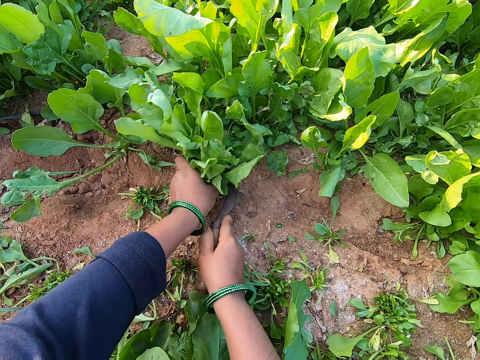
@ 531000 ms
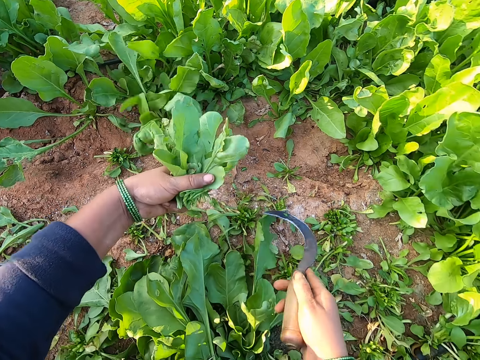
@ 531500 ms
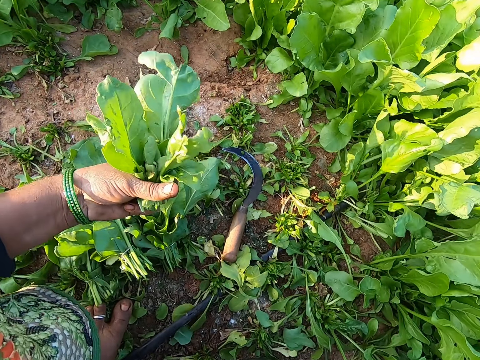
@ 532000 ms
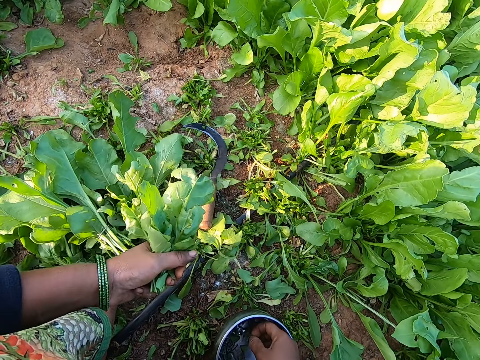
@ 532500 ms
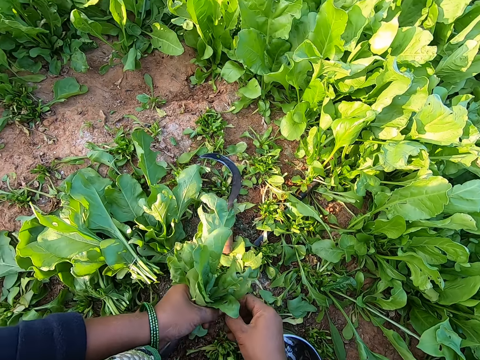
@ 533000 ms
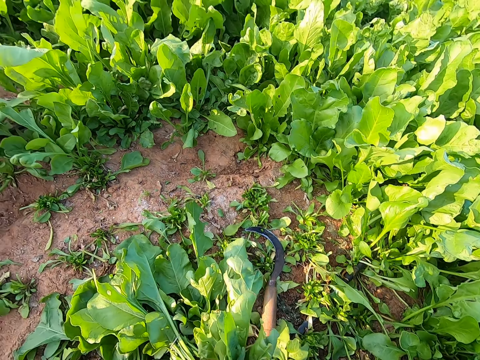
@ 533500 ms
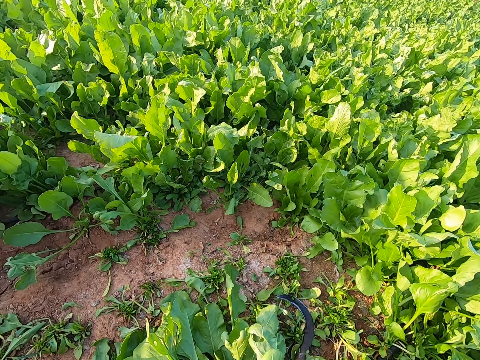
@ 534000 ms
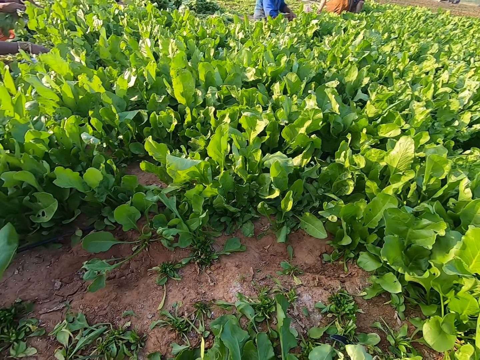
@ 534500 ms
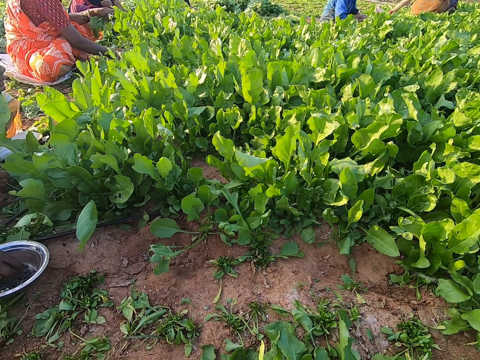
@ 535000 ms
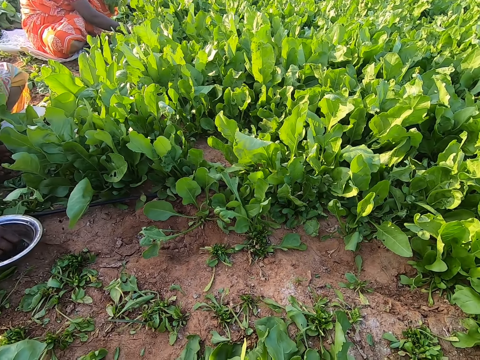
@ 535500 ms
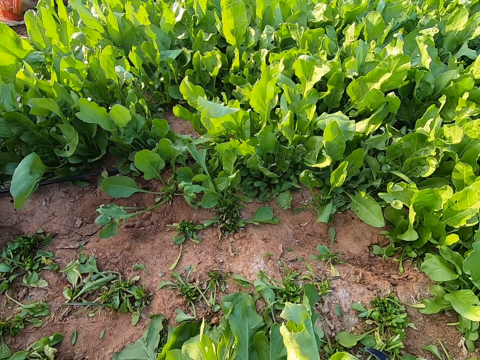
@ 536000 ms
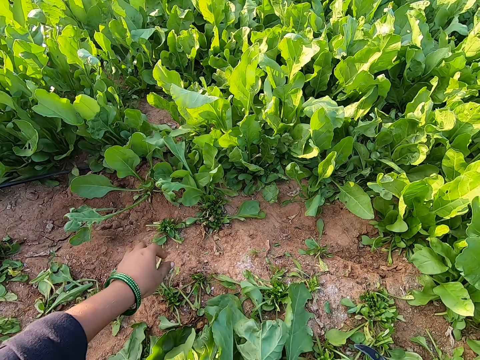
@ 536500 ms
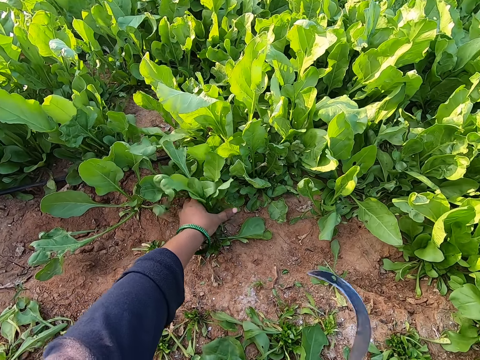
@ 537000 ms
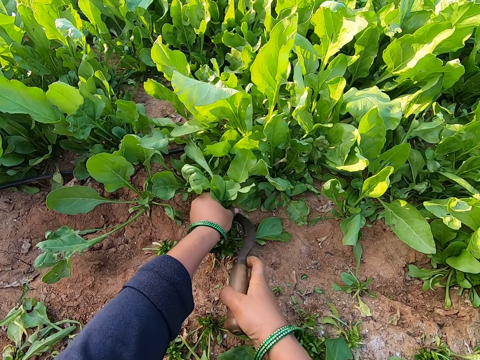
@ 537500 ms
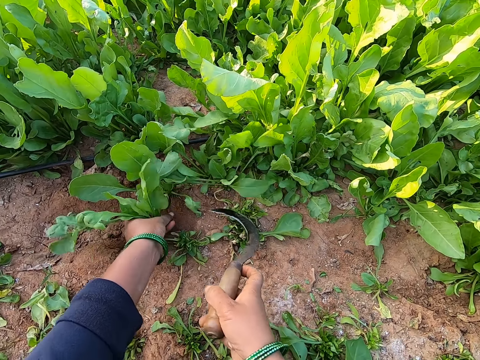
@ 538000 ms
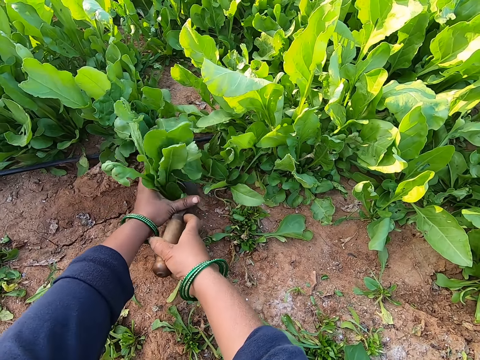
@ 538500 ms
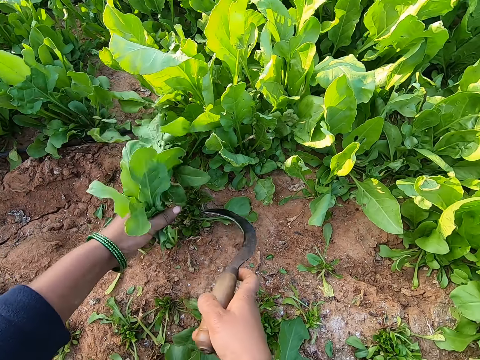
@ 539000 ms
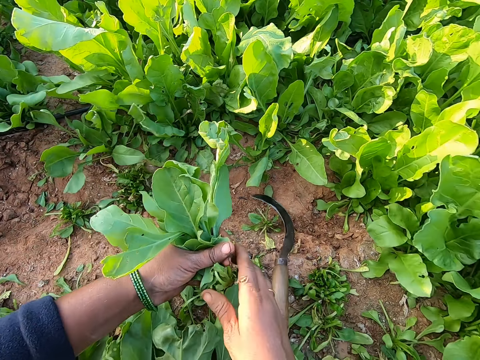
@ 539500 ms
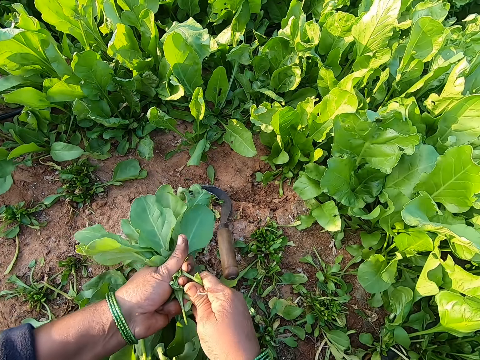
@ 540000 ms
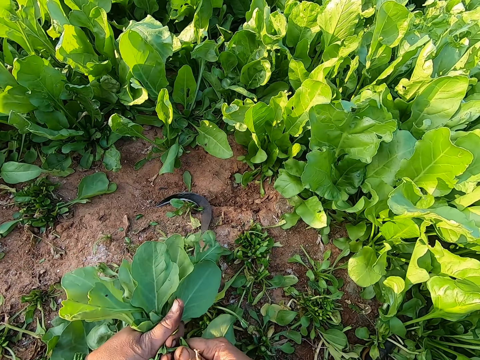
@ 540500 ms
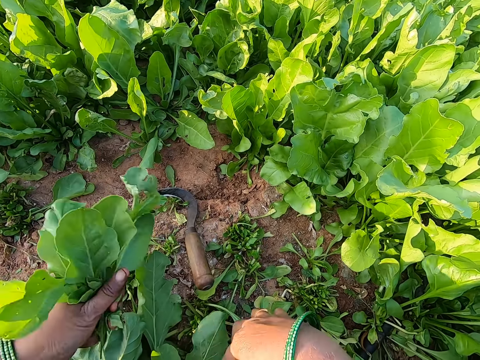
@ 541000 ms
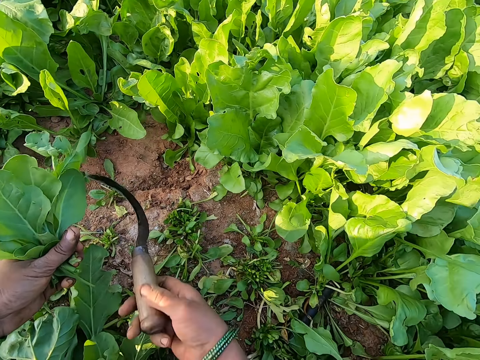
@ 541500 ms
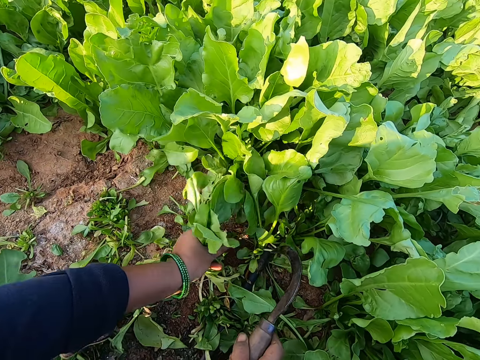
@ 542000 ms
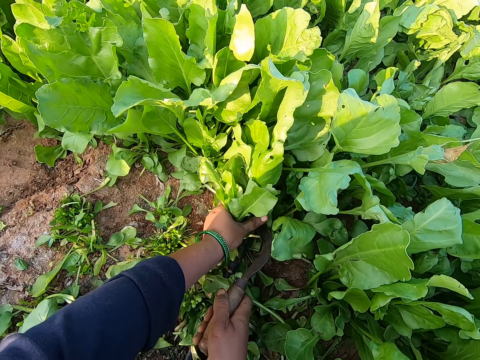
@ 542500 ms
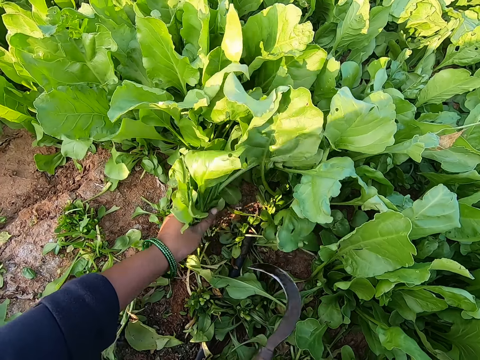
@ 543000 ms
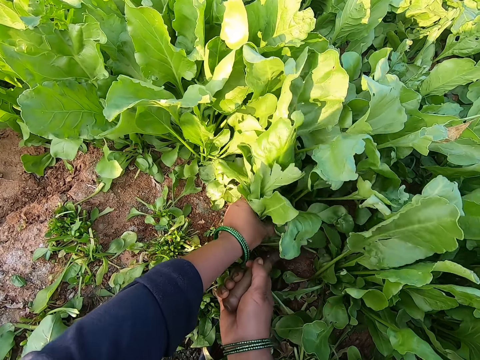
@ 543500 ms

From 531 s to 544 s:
The camera wearer drops the knife on the ground with her right hand. She picks a rubber band from the bowl with her right hand. She ties the leaves with the rubber band in both hands. She holds the rubber band with both hands. She drops the leaves on the ground with her right hand. She grabs some leaves on the ground with her left hand. She holds the spinach. She cuts the leaves on the ground with the knife in her right hand. She drops the knife on the ground with her right hand. She examines the spinach. She cuts a piece of the leaves from the leaves in her left hand with her right hand. She throws the piece of leaves on the ground with her right hand. She picks the knife from the ground with her right hand. She grabs some leaves on the ground with her left hand. She holds the spinach. She cuts the leaves on the ground with the knife in her right hand.

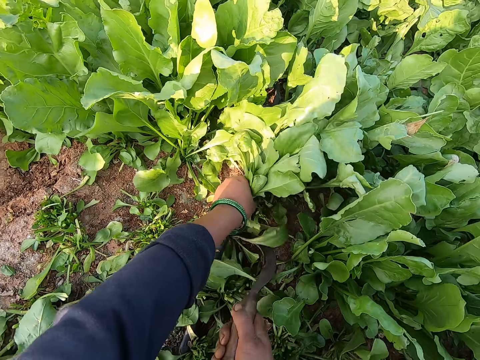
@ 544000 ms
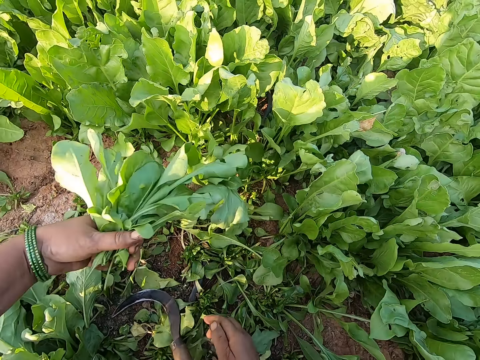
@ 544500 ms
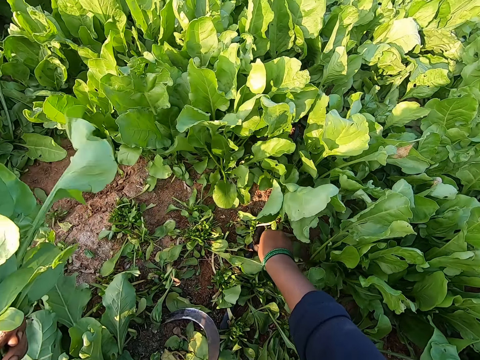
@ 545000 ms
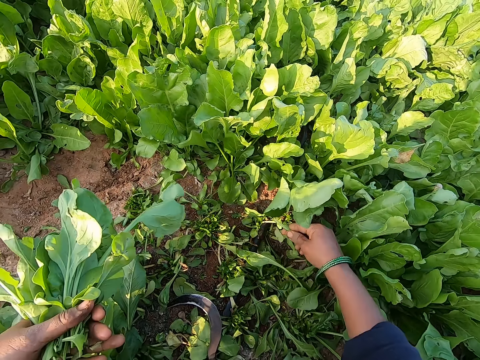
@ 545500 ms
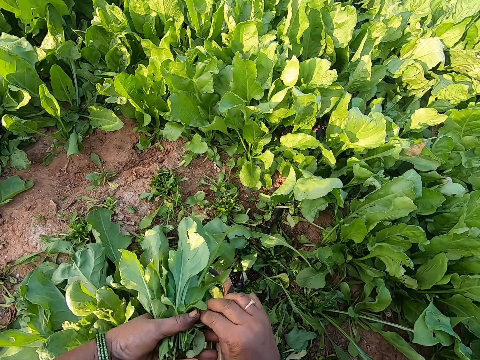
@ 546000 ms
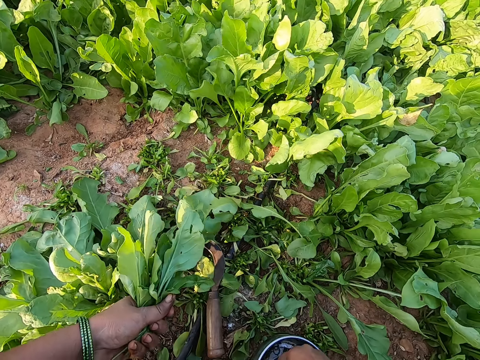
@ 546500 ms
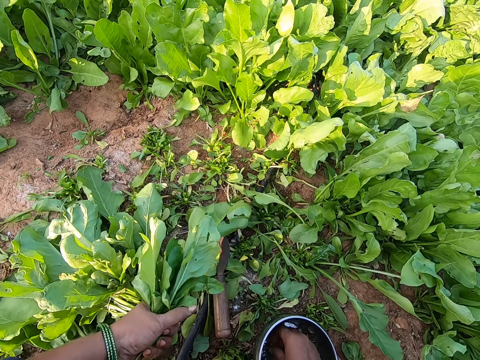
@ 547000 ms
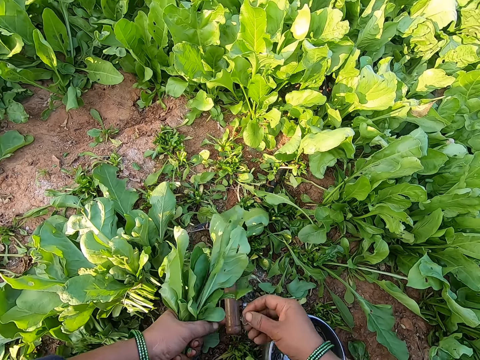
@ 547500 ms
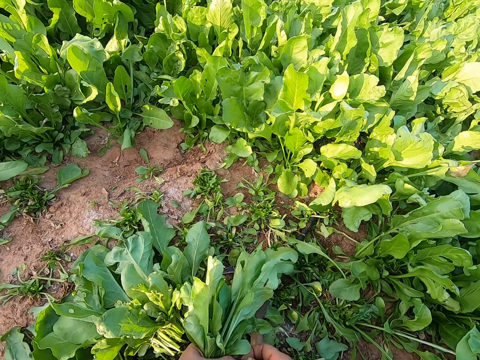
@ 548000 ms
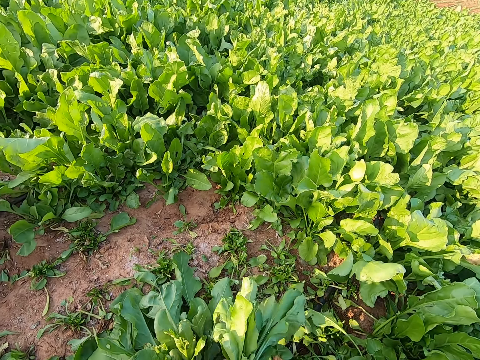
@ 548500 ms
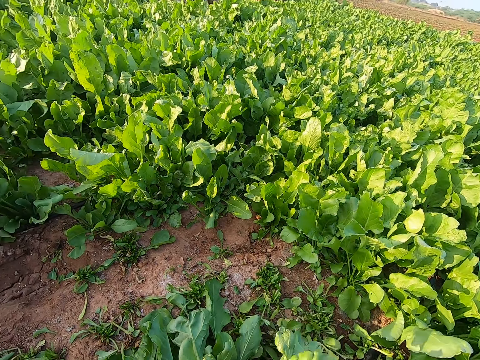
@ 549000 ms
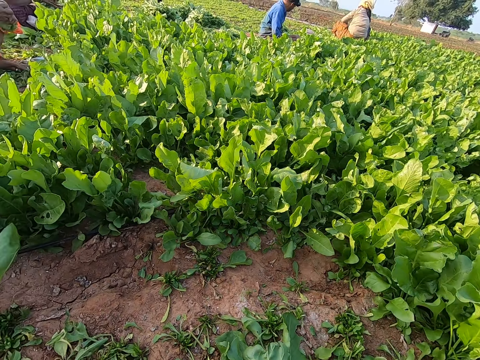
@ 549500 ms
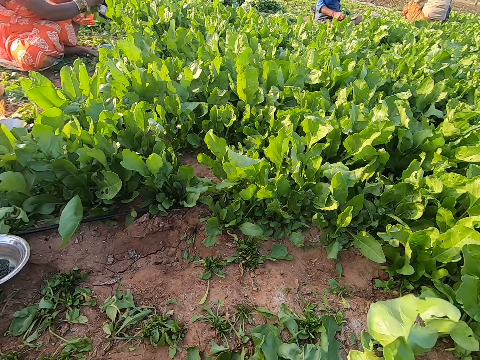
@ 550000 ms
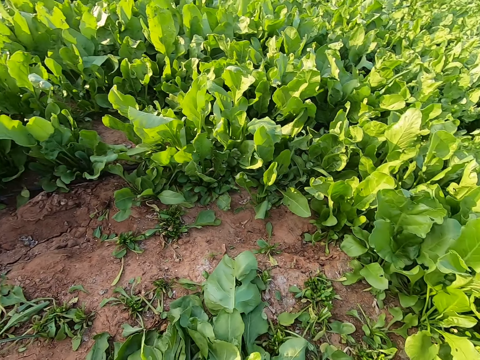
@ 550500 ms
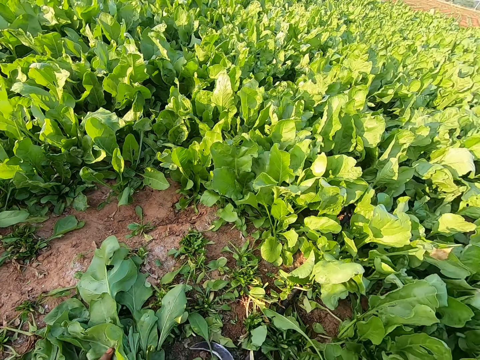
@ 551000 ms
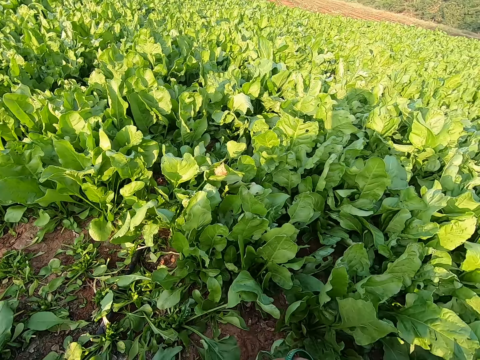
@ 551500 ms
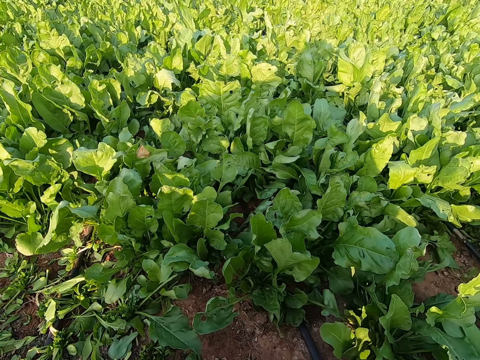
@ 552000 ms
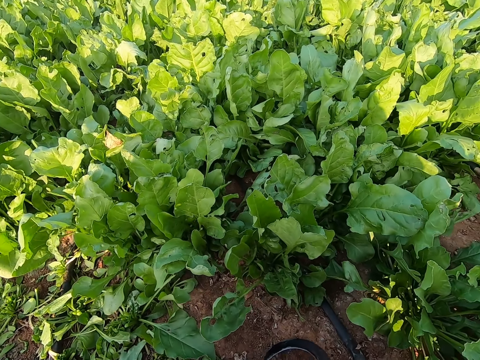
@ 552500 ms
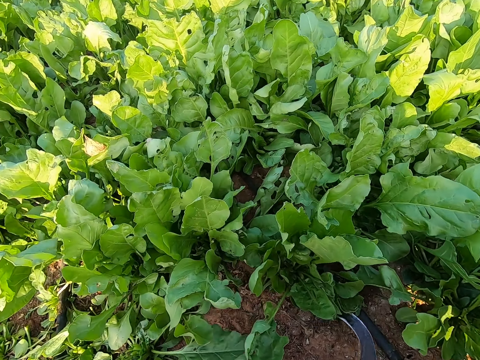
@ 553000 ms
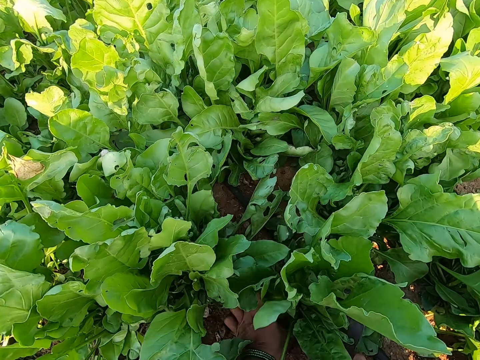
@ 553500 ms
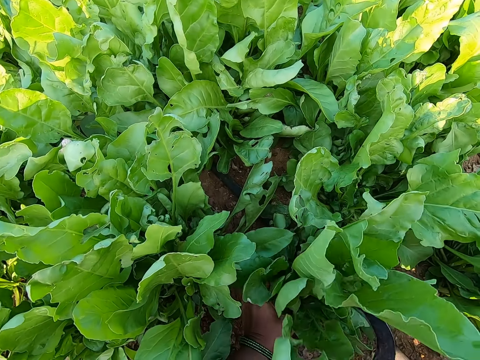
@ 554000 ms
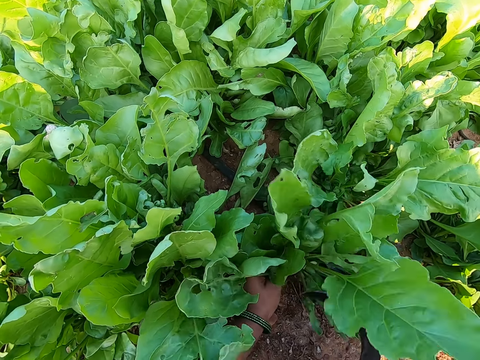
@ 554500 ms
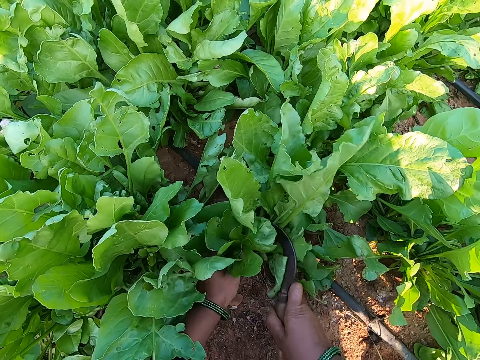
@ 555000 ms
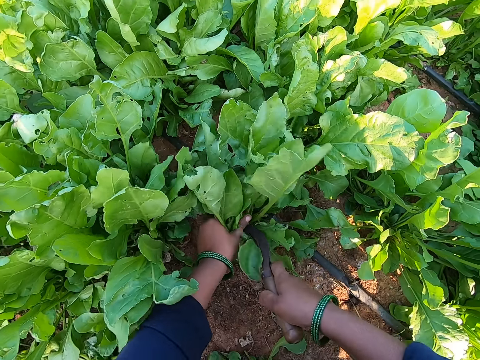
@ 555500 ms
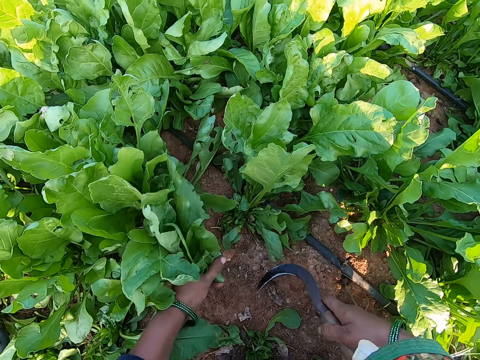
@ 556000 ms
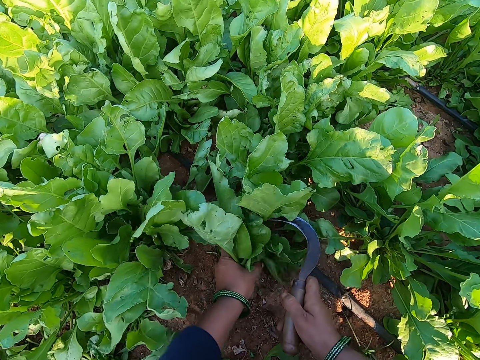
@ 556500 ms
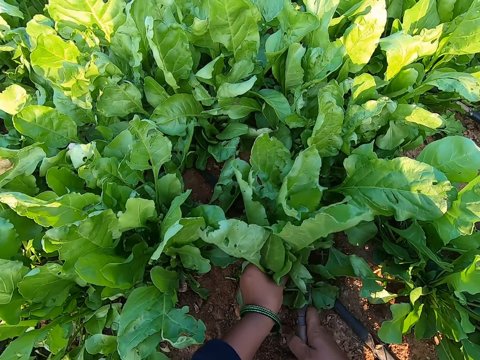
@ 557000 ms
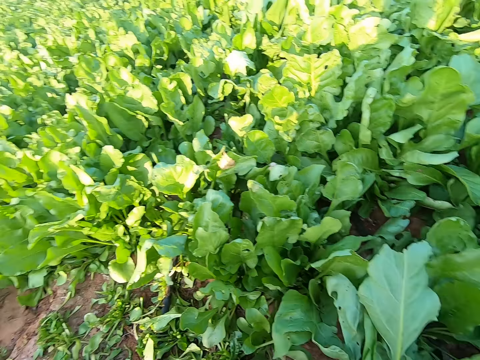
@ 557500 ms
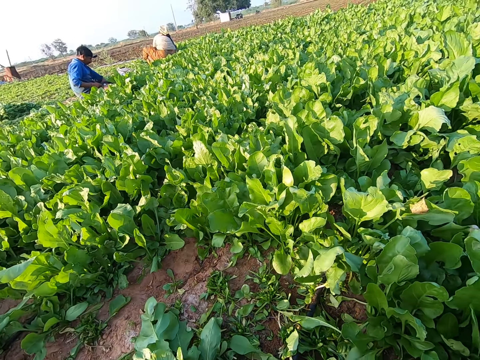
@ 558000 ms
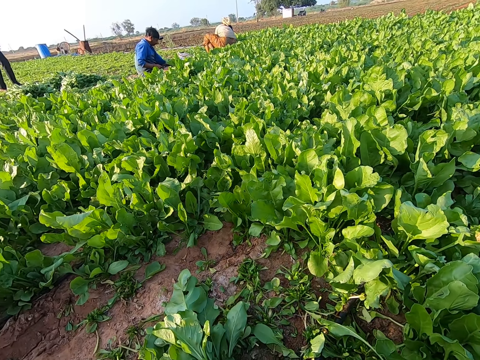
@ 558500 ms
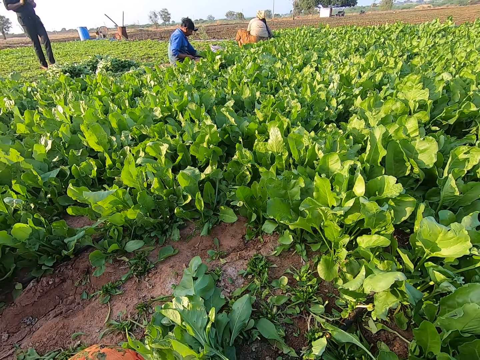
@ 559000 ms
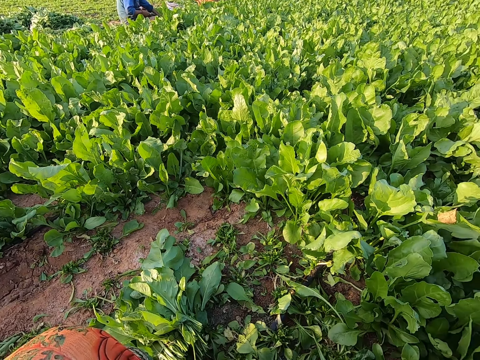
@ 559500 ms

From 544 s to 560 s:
The camera wearer drops the knife on the ground with her right hand. She picks a leaf from the ground with her right hand. She passes the leaf from her right hand to her left hand. She picks a rubber band from the bowl with her right hand. She ties the leaves with the rubber band in both hands. She drops the leaves on the ground with her right hand. She picks the knife from the ground with her right hand. She grabs some leaves on the ground with her left hand. She cuts the leaves on the ground with the knife in her right hand. She cuts the spinach plants from the ground with the sickle in her right hand. She holds some spinach plants on the ground with her left hand. She cuts the spinach plants from the ground with the sickle in her right hand. A man harvests the spinach plants from the ground with the sickle in his right hand. The camera wearer looks around. Another man operates a phone with his hands.
